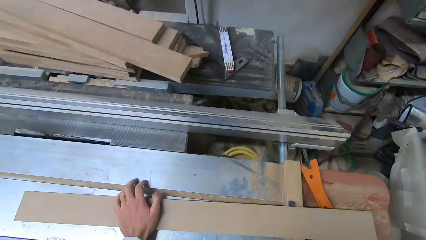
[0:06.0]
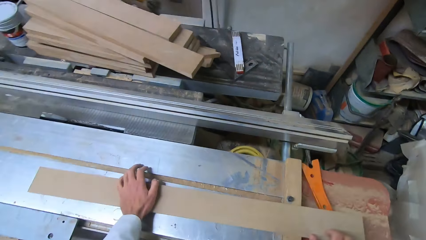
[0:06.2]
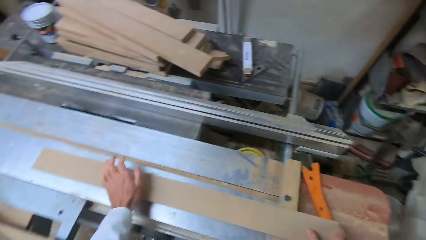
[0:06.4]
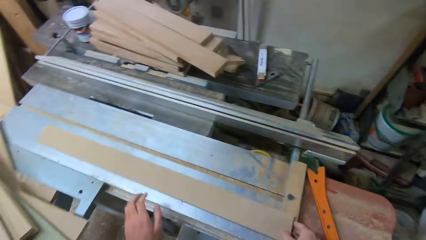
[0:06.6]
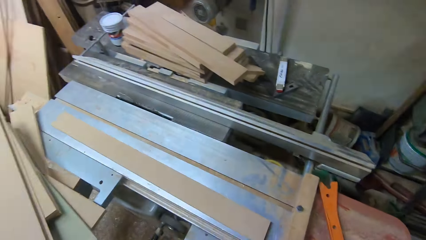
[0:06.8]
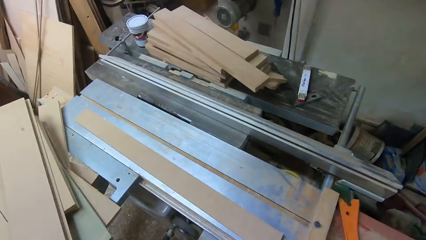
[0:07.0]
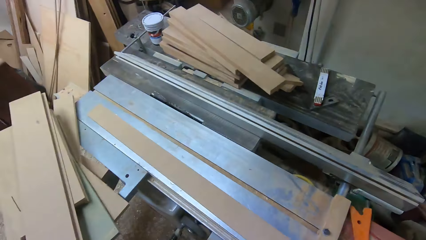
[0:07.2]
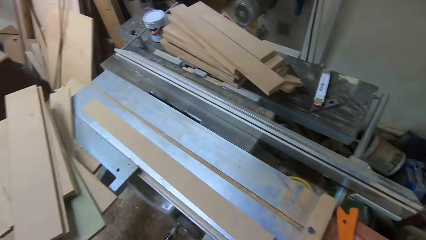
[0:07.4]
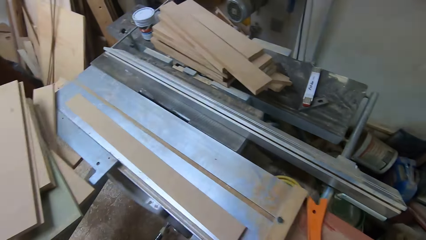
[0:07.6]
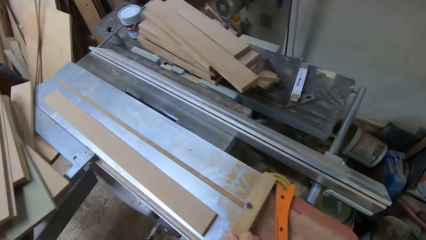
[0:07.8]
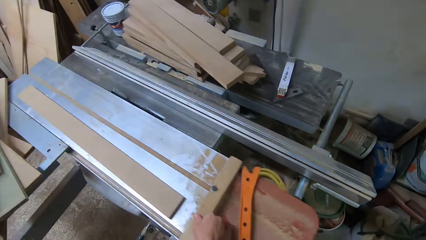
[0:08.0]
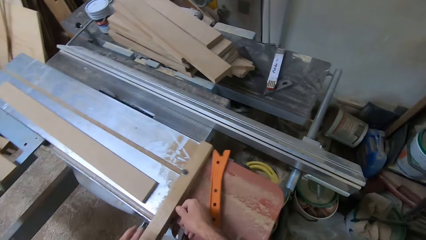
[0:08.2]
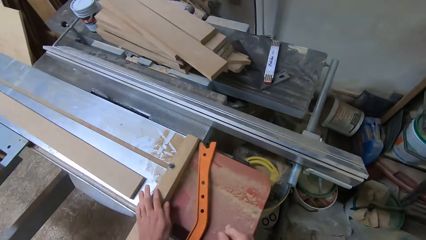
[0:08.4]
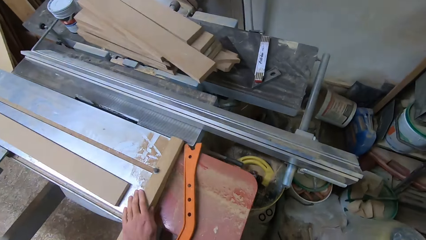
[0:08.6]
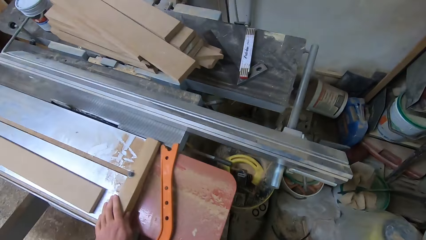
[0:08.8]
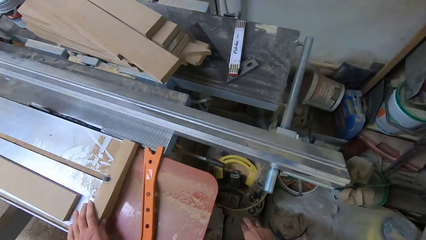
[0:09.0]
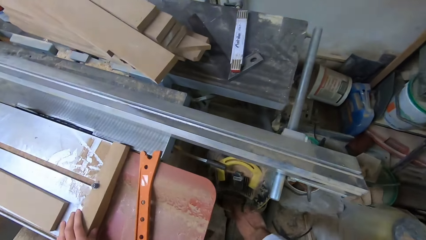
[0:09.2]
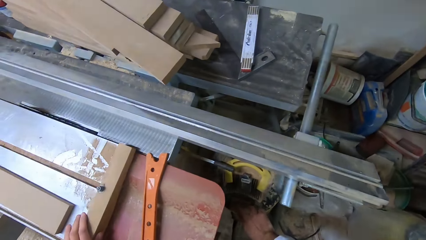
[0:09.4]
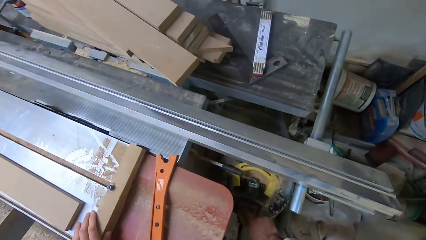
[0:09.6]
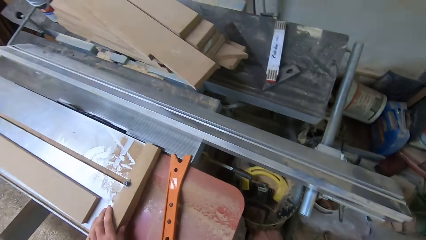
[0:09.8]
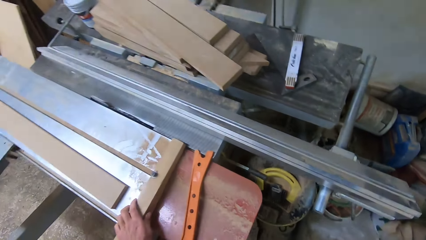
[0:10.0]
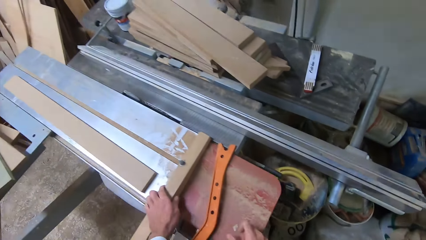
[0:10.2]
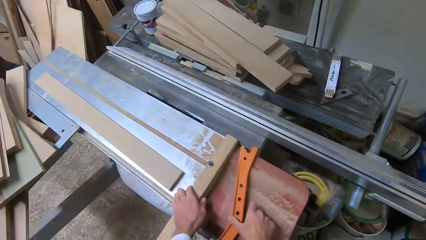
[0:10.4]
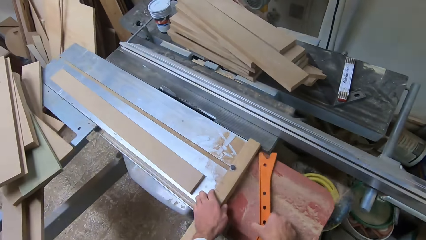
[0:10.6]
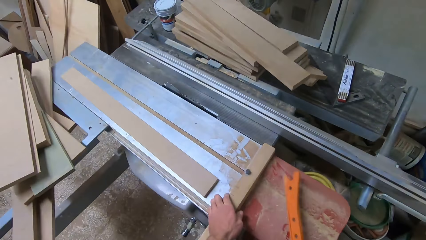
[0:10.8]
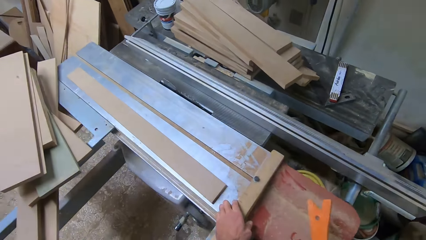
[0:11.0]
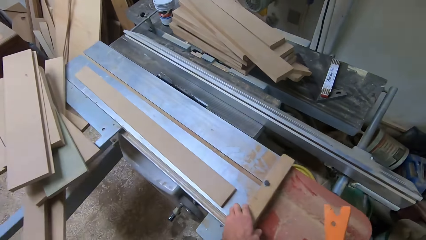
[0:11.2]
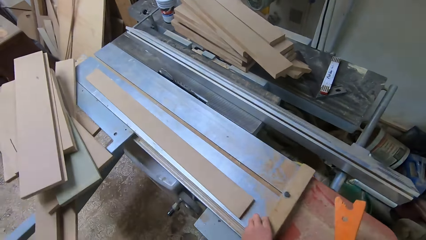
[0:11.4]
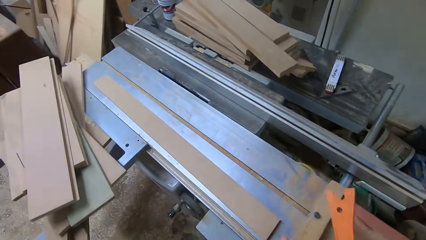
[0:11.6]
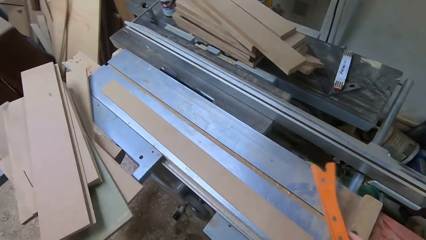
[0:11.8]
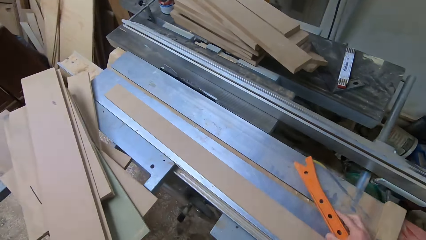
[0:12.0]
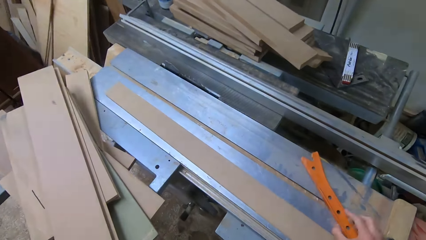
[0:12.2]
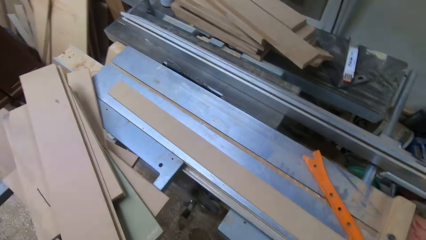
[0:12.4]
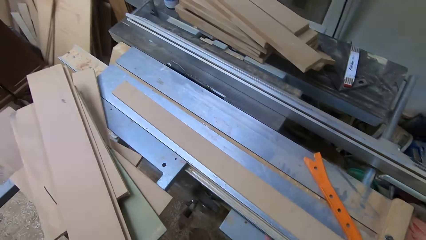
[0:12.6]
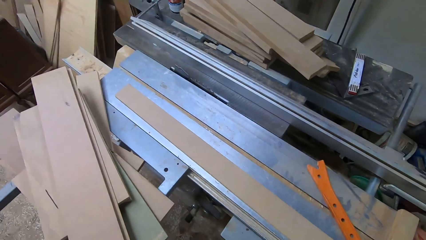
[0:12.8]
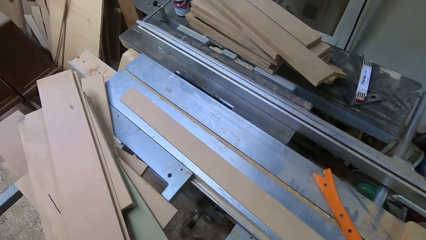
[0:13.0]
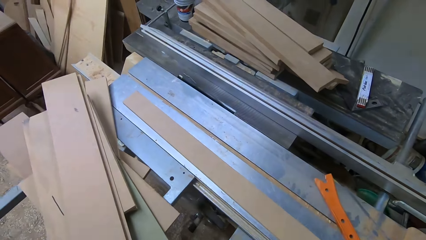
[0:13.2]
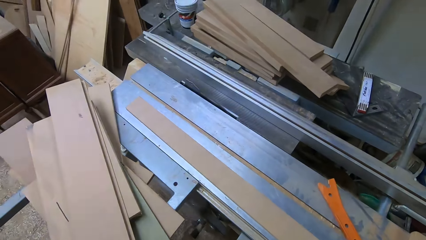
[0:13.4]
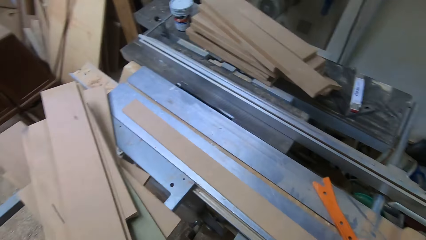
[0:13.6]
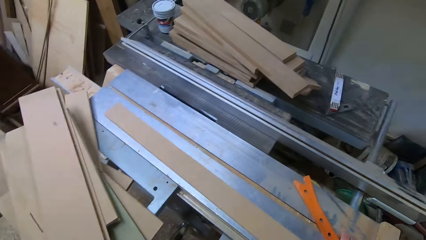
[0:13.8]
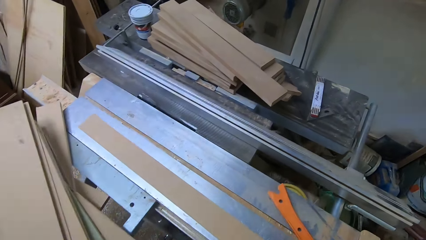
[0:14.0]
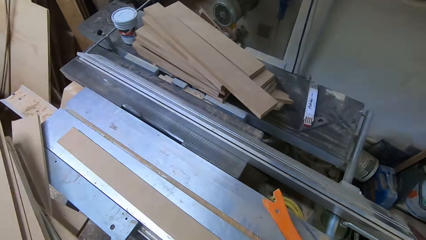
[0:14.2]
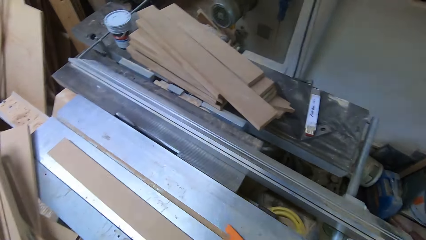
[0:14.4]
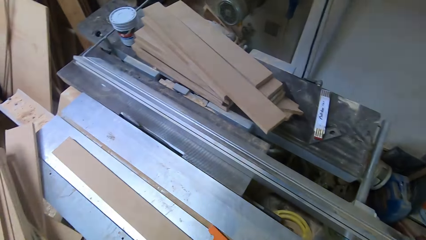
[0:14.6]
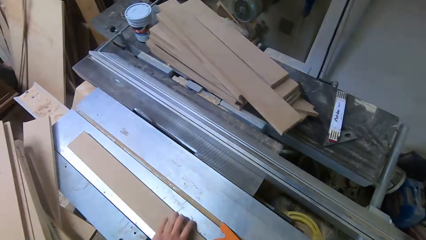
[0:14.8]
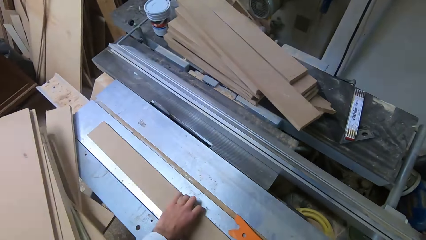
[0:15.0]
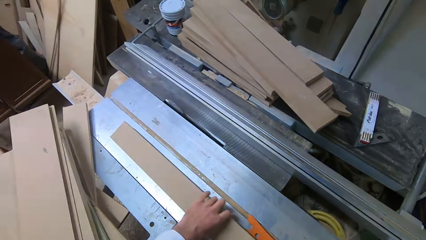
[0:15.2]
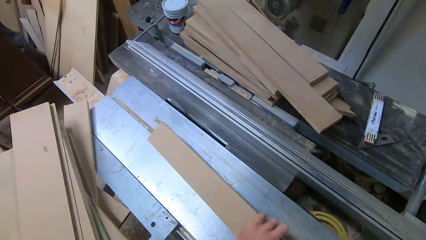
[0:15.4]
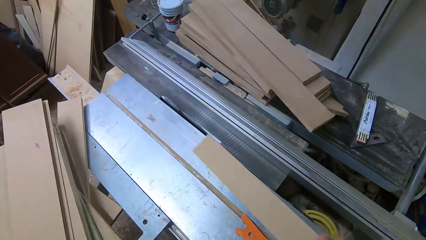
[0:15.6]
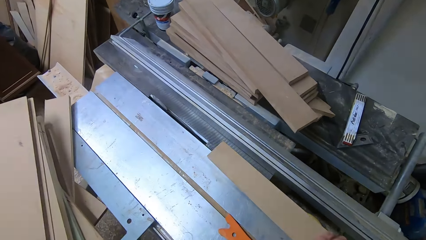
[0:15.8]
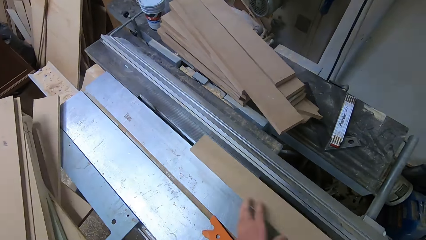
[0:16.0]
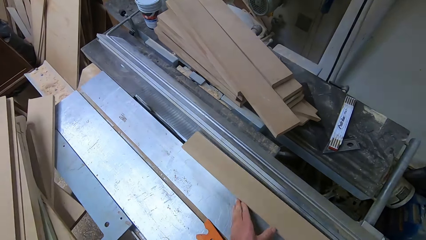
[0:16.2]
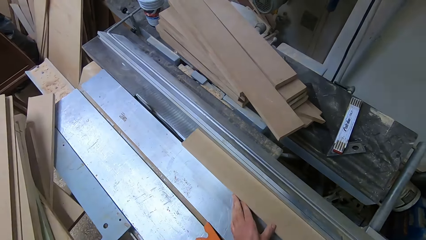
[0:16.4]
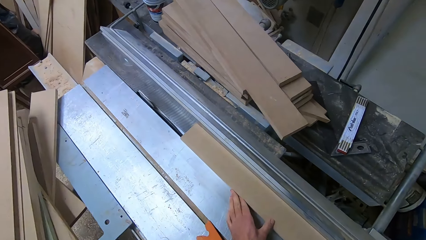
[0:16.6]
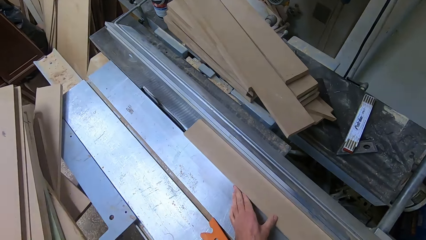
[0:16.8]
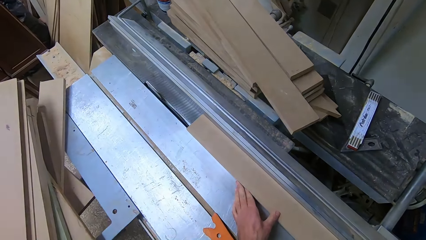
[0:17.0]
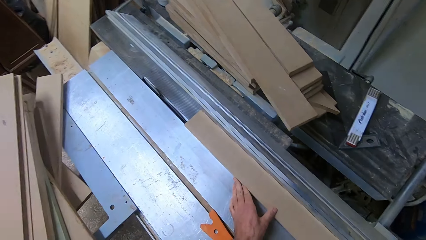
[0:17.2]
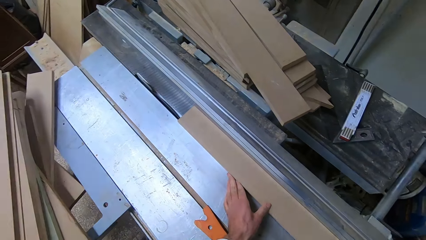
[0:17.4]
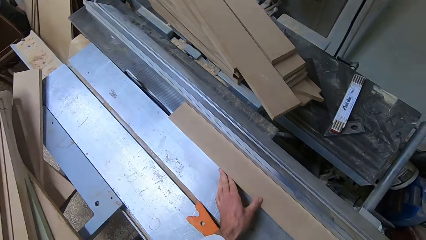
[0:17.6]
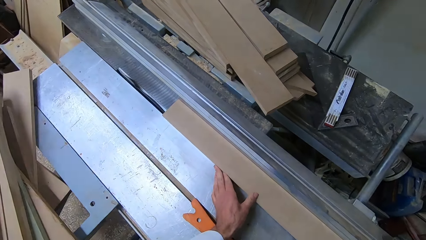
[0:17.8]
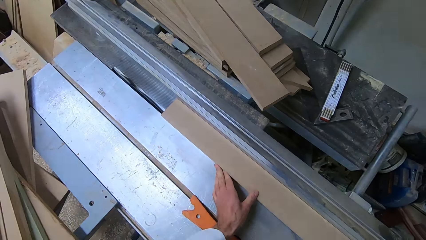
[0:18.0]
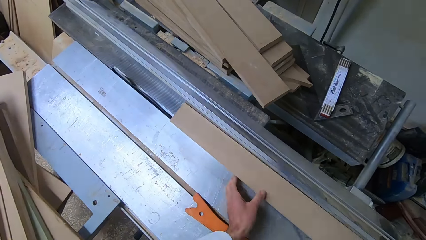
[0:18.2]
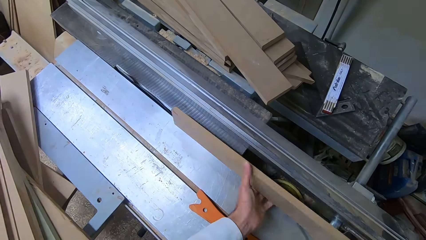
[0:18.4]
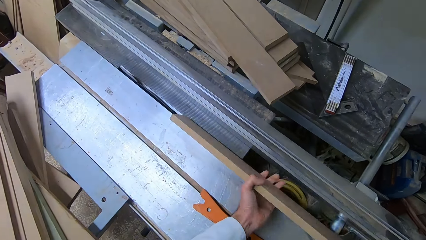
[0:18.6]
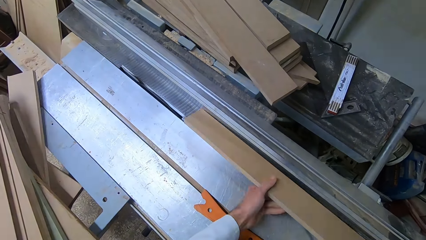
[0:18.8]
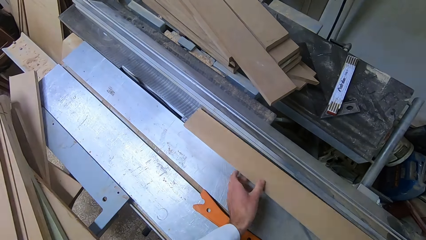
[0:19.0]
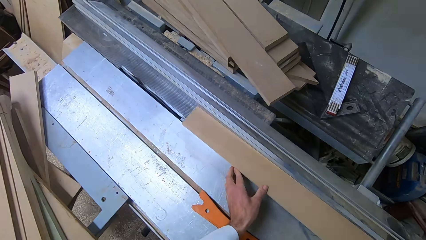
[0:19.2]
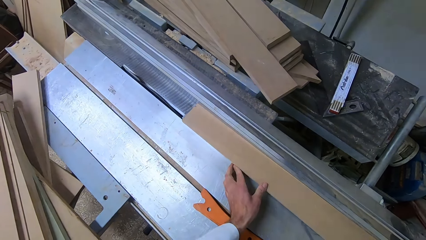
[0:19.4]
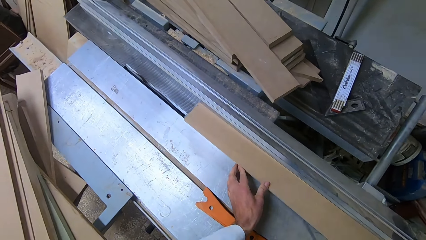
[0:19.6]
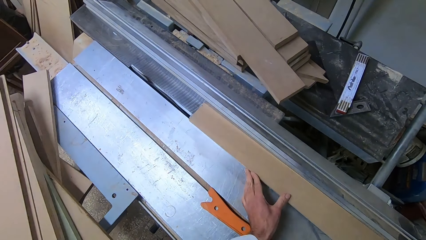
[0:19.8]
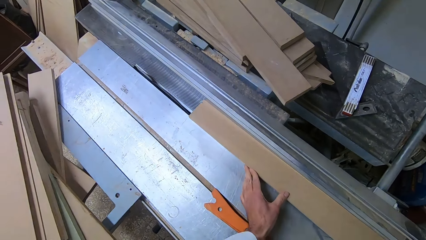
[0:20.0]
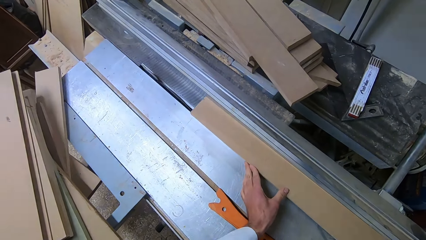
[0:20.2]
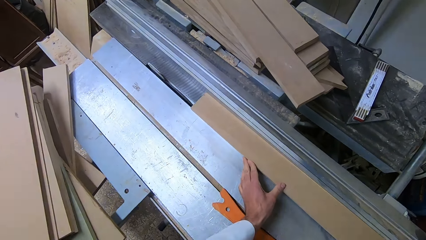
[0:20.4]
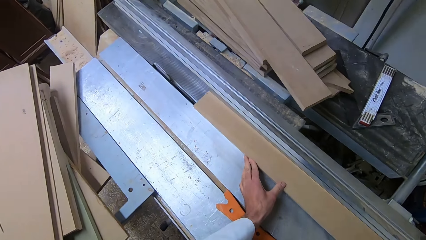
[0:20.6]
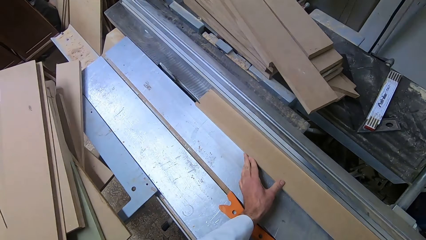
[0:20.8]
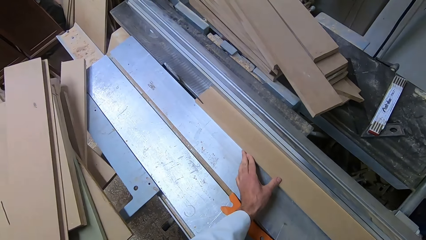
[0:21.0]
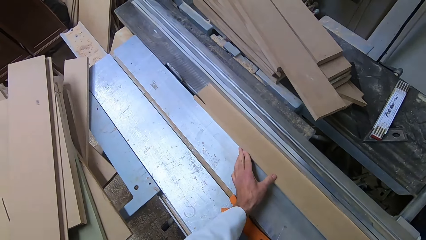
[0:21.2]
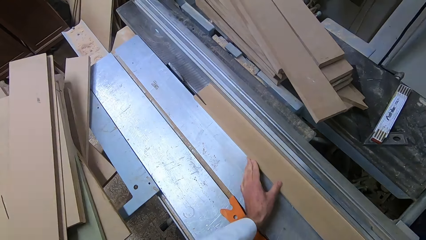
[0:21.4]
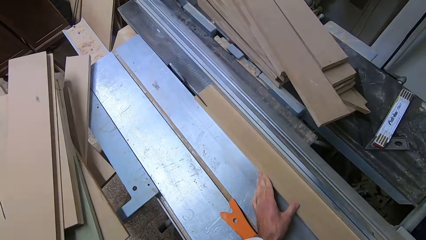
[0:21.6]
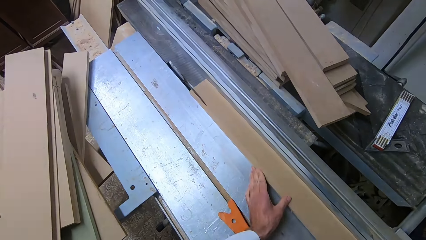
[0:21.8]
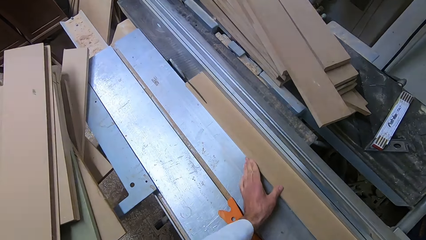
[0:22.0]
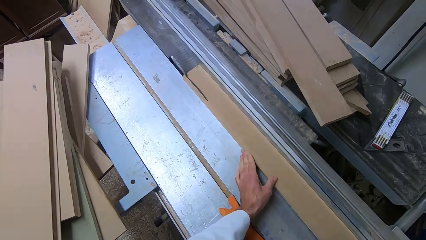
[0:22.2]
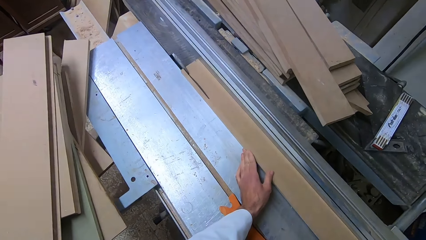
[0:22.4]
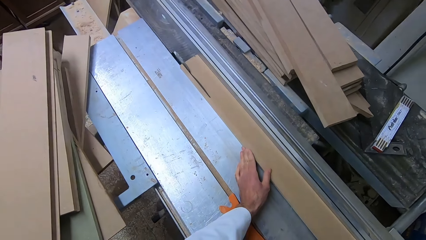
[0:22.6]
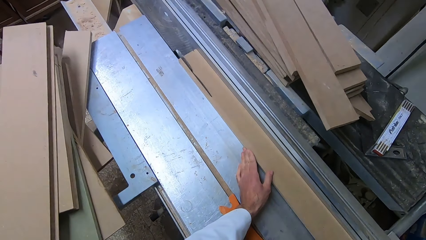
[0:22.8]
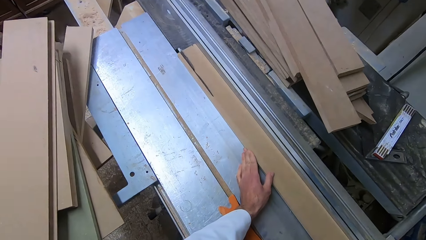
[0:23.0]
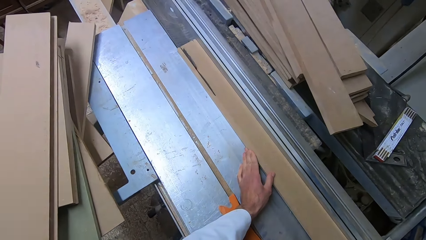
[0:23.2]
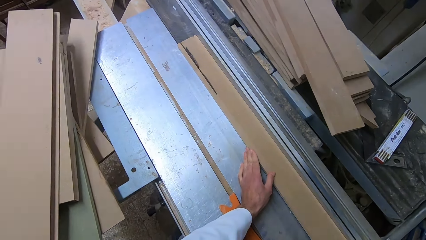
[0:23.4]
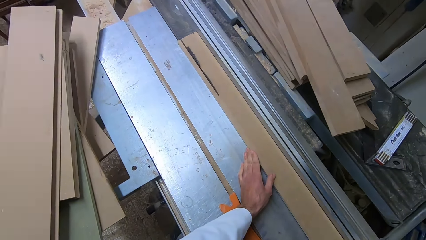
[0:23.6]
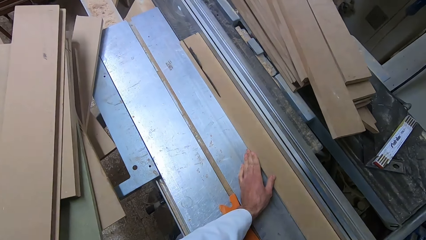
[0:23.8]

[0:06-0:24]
The camera wearer shifts the log of wood or fiberboard with his right hand. He removes his left hand from the log of wood and moves the fence. He touches the edge of the table saw with his left hand and turns on the table saw. He picks up a plastic ruler or push stick with his right hand. He moves the fence. He drops the plastic ruler on the metal surface of the table saw. He places the push stick on the fence. He picks up the log of wood with his left hand. He cuts the fiberboard with the saw. He places the log of wood on the blade of the table saw with his left hand. He places the log of wood close to the surface of the blade with his left hand. He turns over the log of wood with both hands. He places the log of wood on the blade of the table saw with his left hand. He saws the log of wood with both hands.
